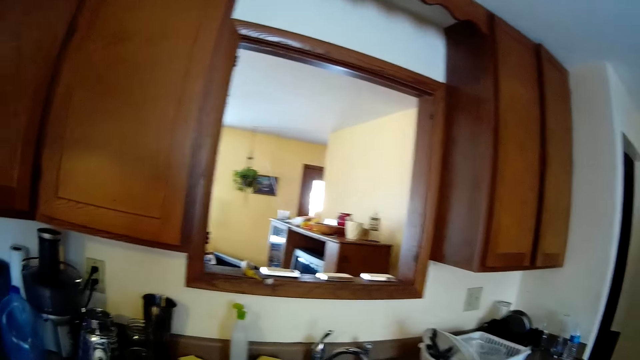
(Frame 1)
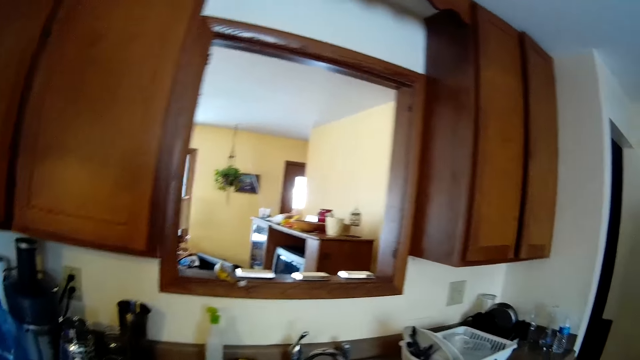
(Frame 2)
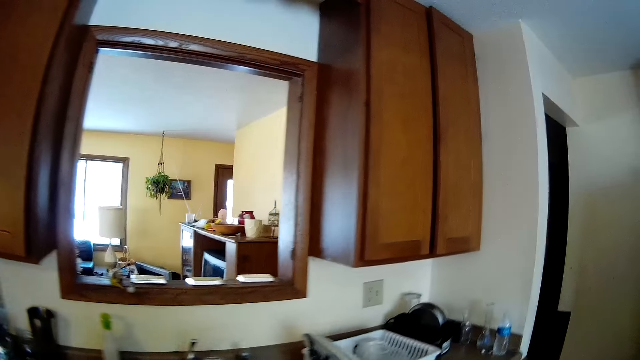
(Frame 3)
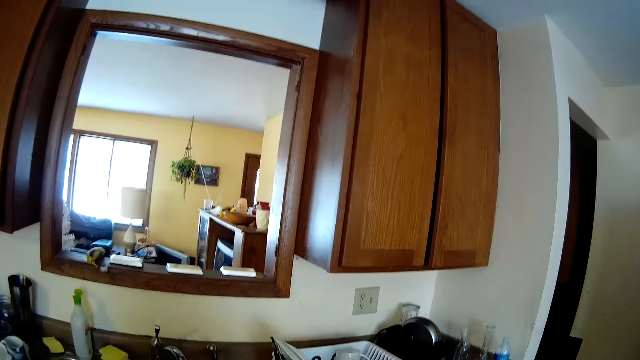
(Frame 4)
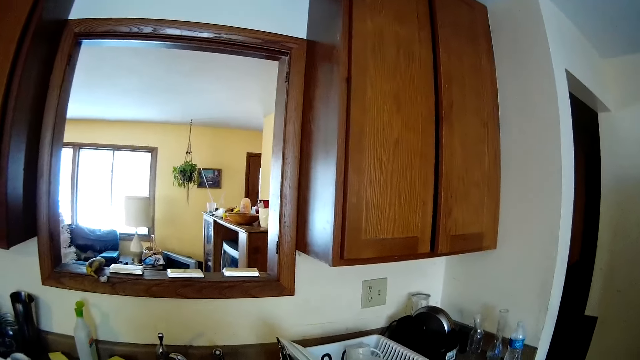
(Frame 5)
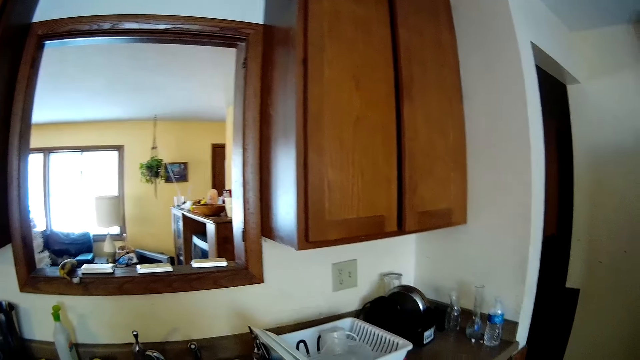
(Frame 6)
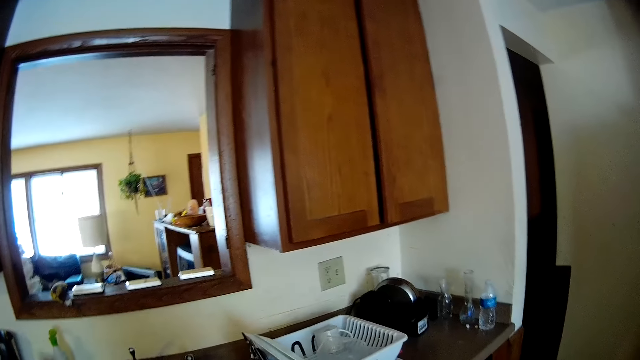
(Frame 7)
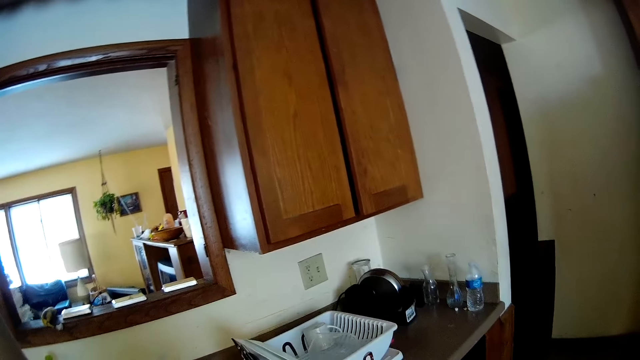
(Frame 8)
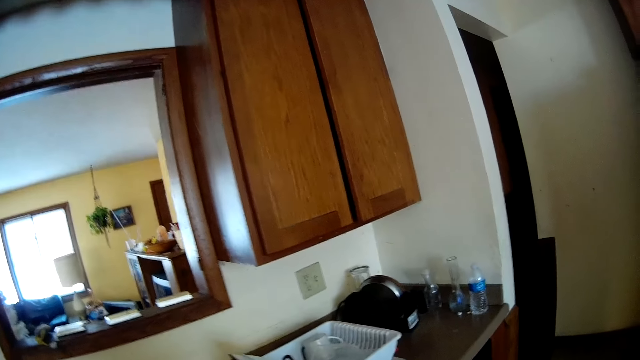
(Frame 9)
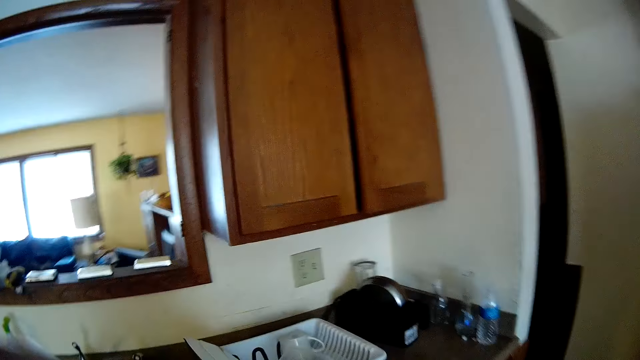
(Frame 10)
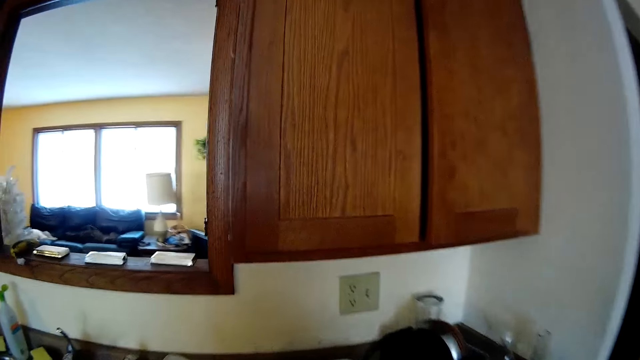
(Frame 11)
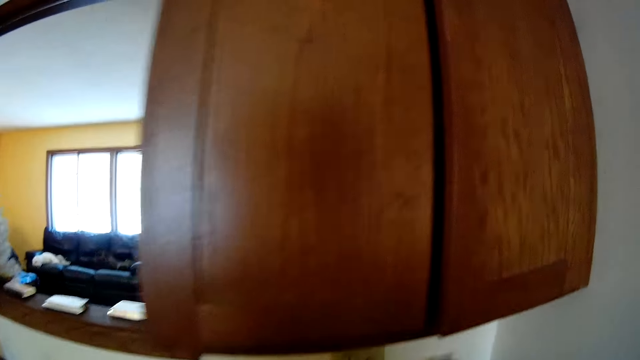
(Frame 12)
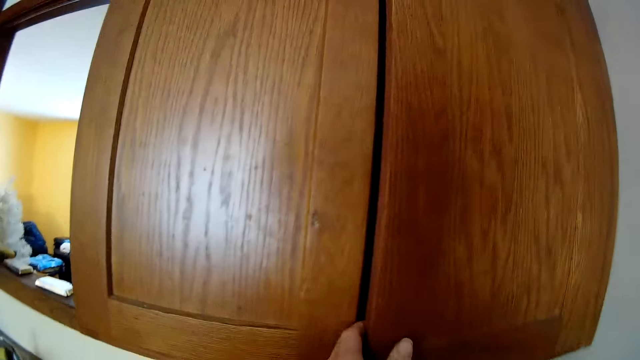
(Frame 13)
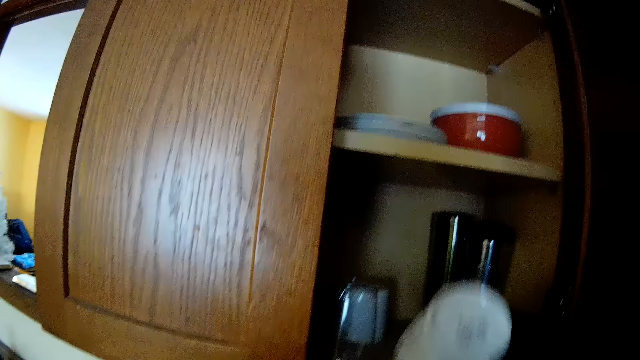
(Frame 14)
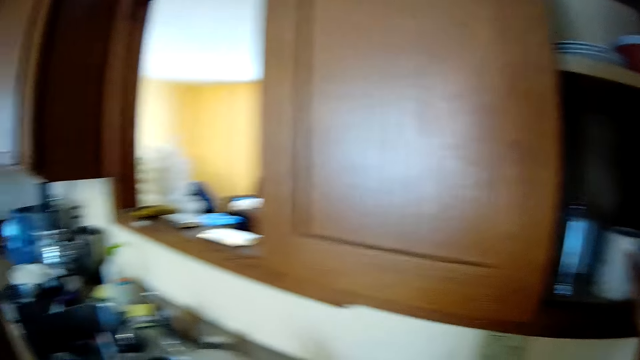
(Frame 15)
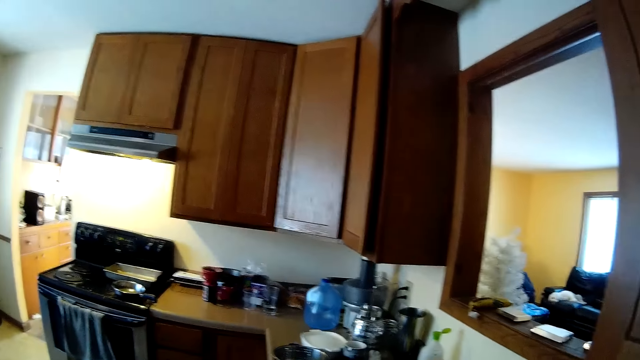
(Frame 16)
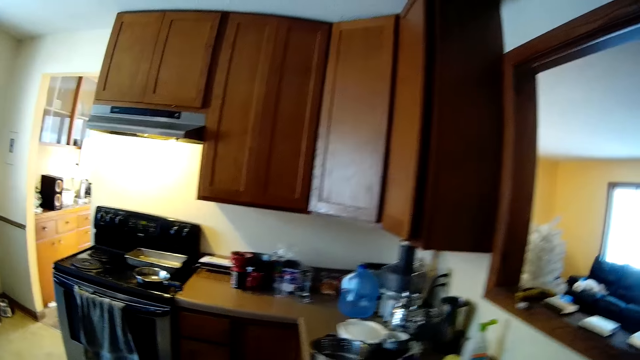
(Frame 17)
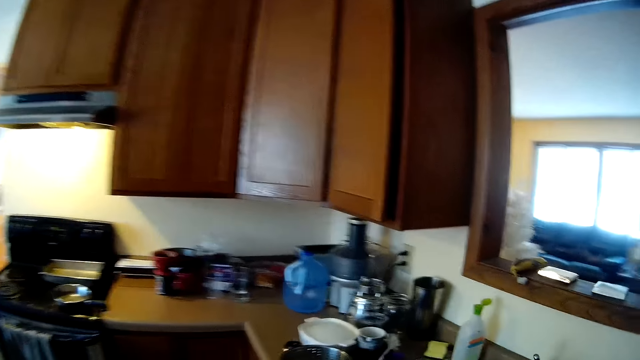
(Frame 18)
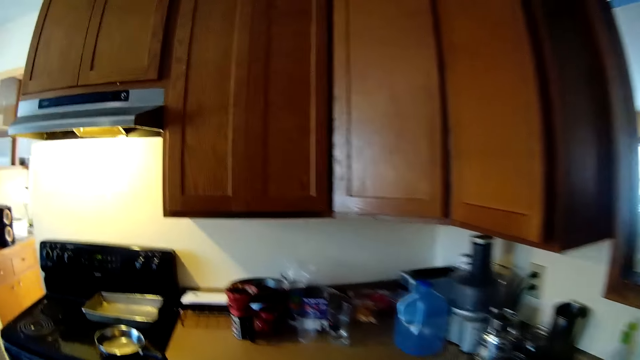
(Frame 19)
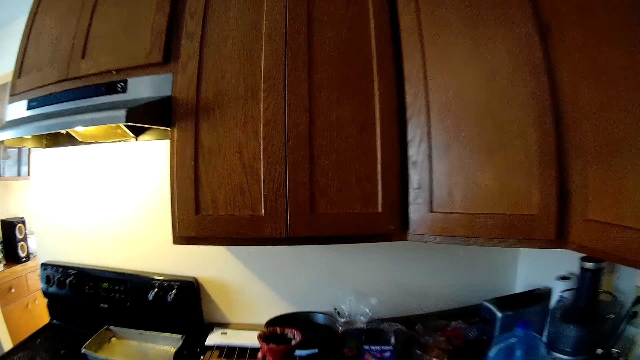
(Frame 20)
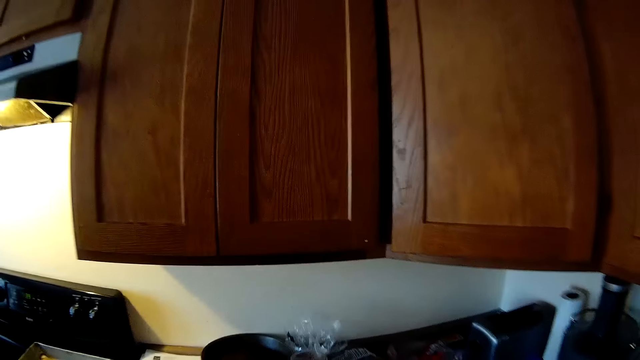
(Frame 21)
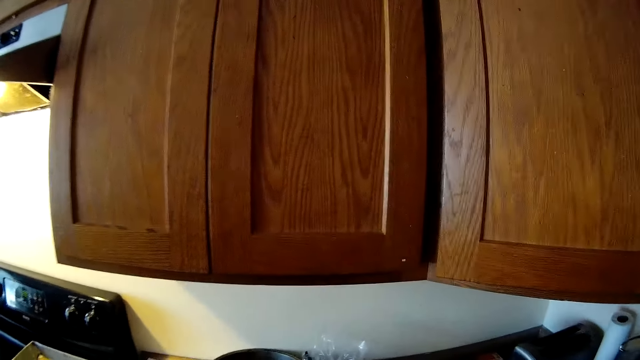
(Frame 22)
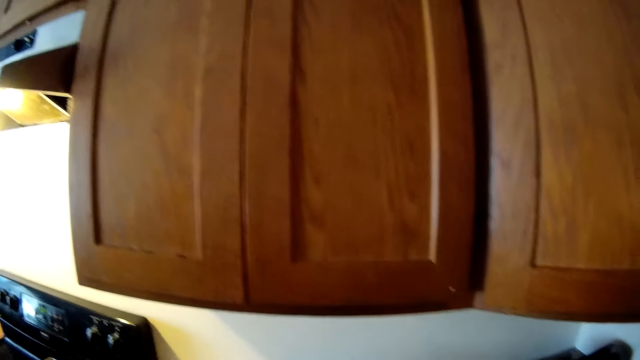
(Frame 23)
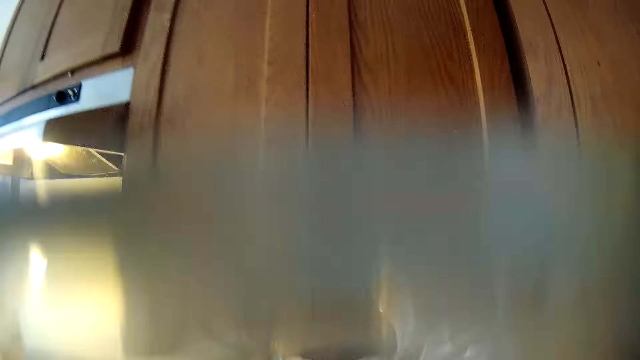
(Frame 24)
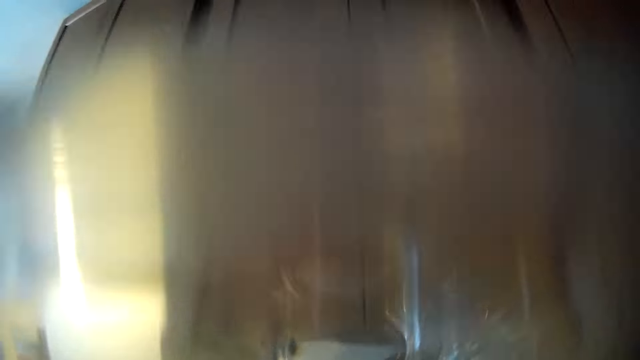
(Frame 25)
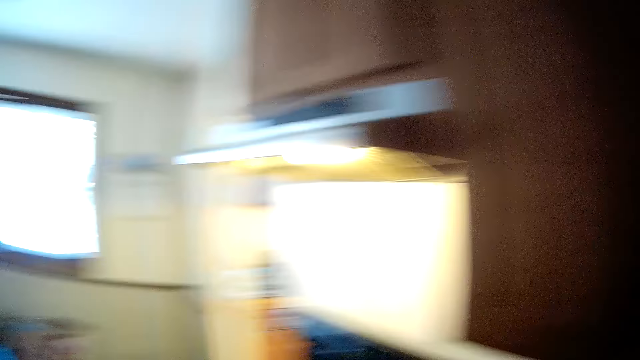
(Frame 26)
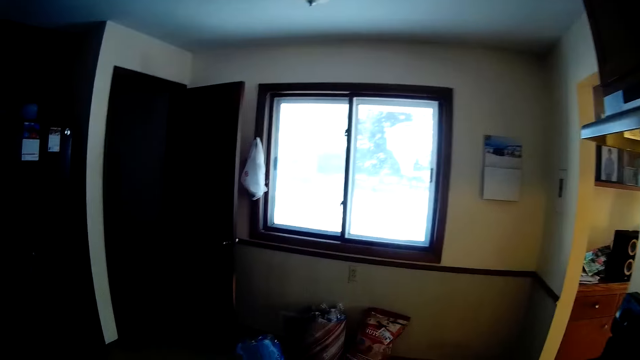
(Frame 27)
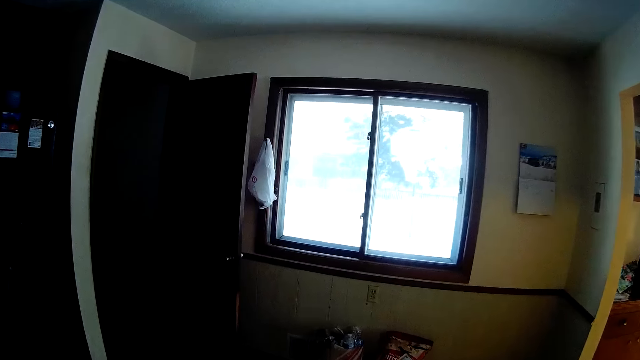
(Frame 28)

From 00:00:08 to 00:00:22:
The camera wearer walks around. He touches his face with his right hand. He opens a cupboard in the kitchen with his left hand. He places a cup in his right hand in the cabinet. He looks around and walks around. He drinks water from the cup in his right hand.

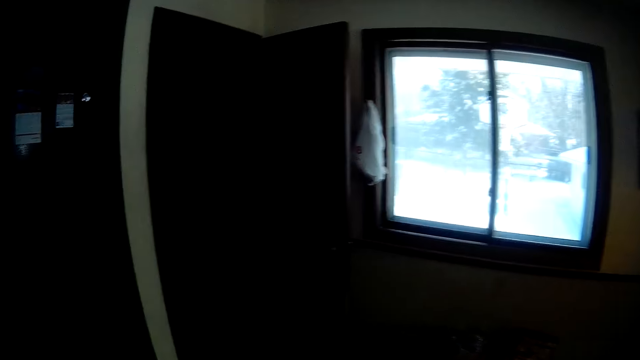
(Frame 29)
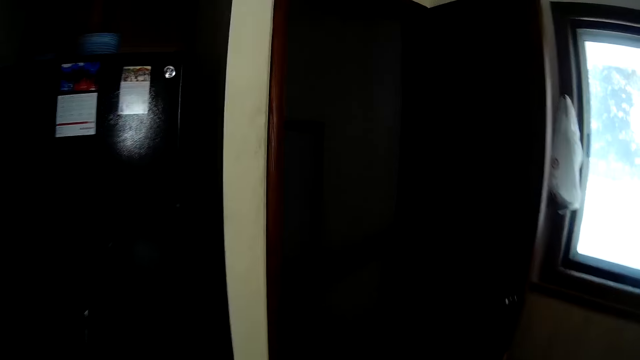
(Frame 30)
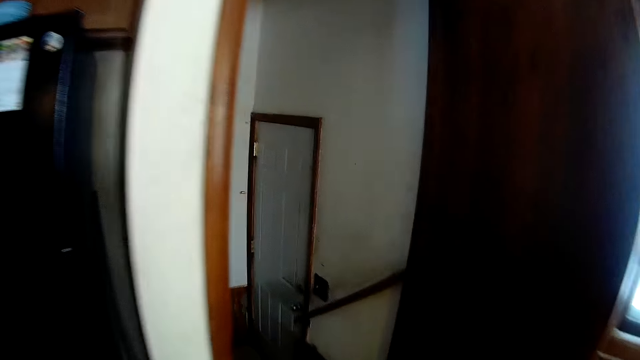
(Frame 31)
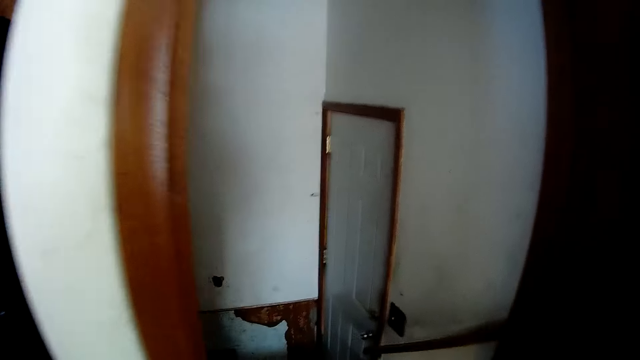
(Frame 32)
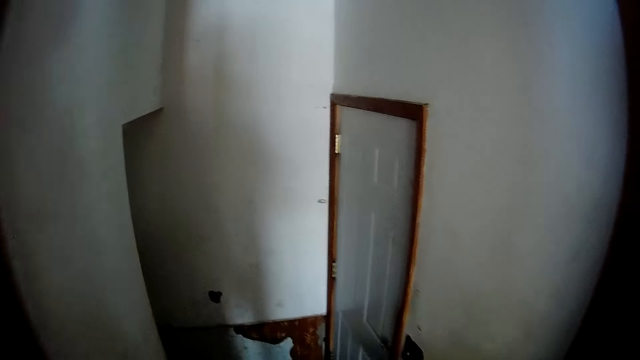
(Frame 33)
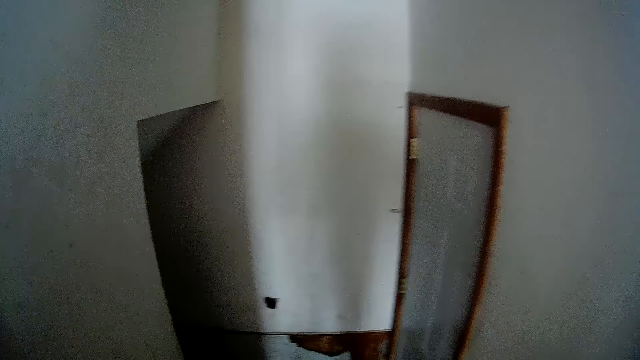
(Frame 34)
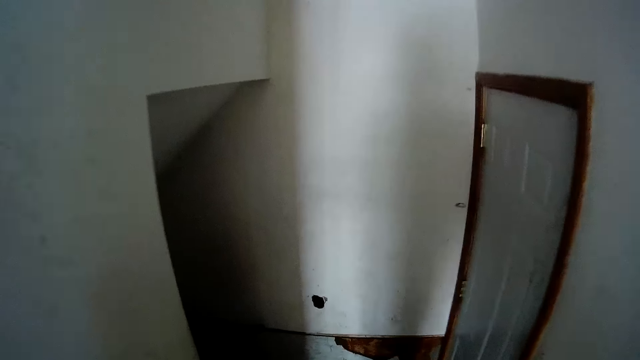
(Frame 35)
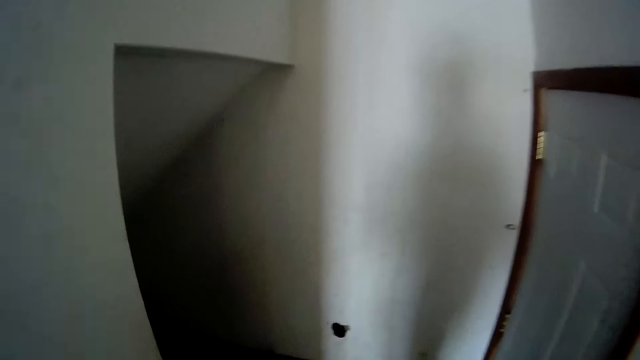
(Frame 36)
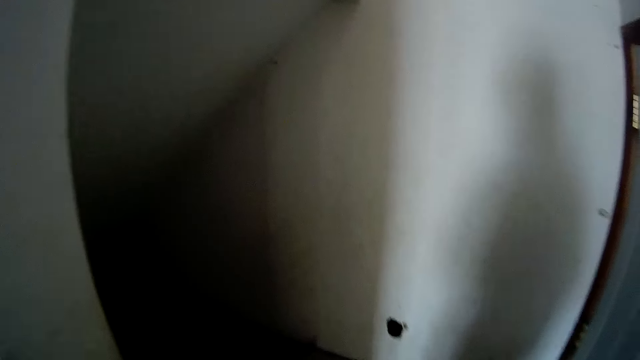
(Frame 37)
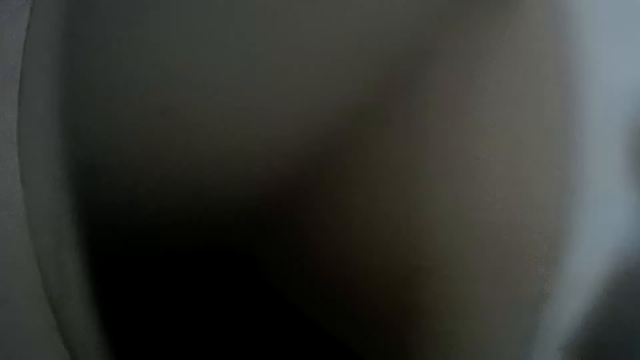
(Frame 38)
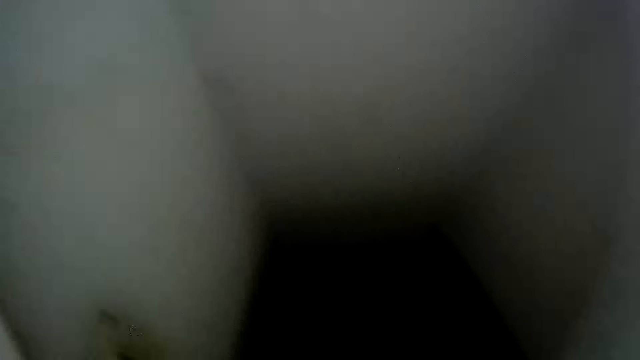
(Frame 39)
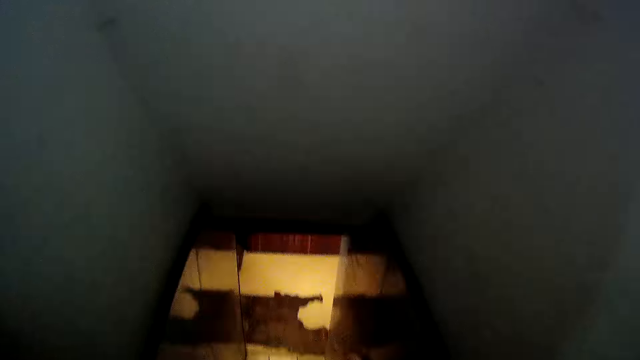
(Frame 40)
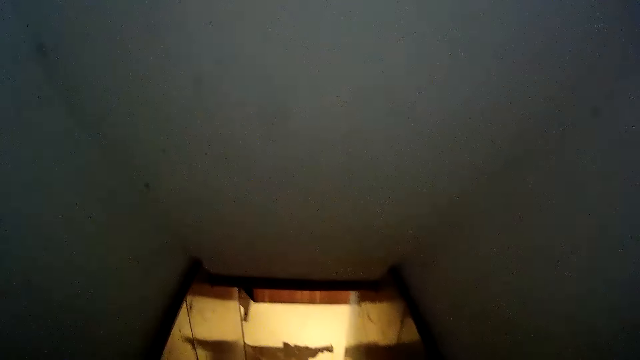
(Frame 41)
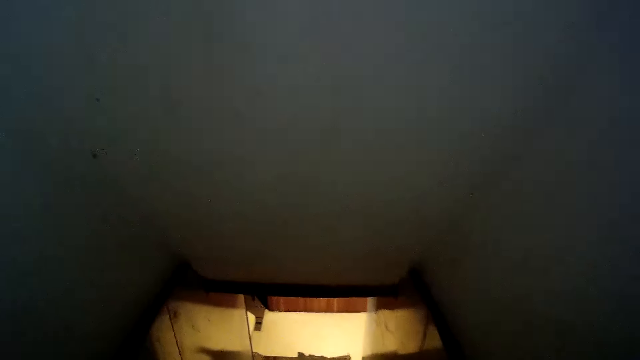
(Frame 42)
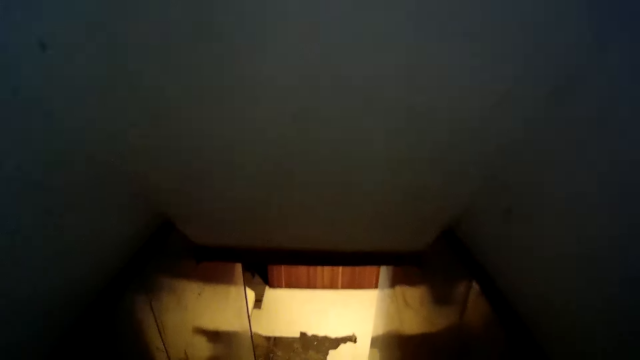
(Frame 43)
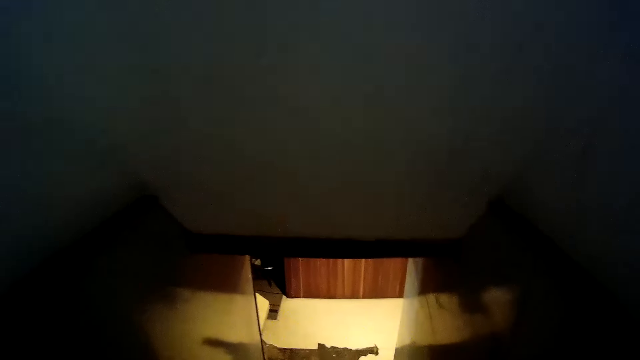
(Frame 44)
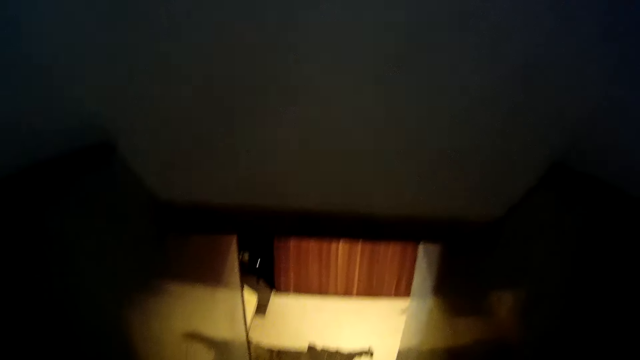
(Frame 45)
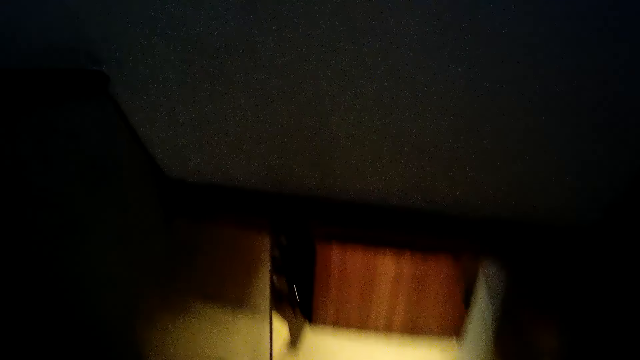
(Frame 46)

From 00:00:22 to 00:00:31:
The camera wearer walks from the kitchen to a basement through a staircase.
